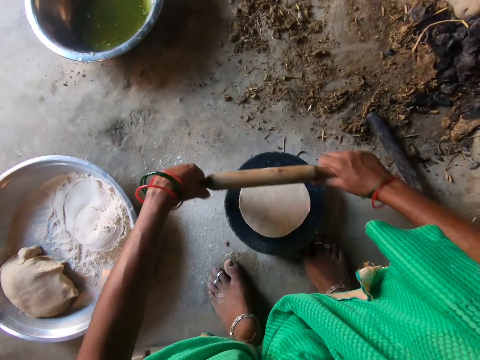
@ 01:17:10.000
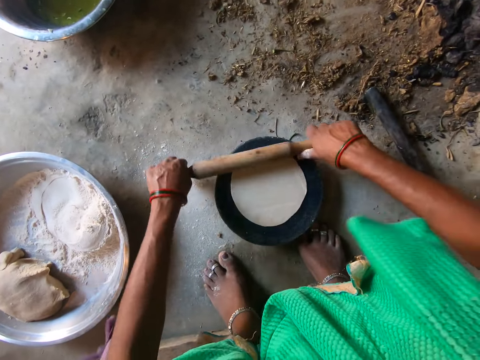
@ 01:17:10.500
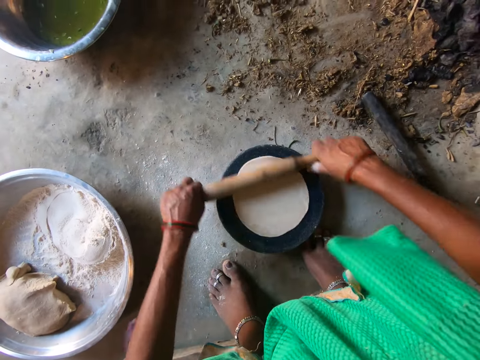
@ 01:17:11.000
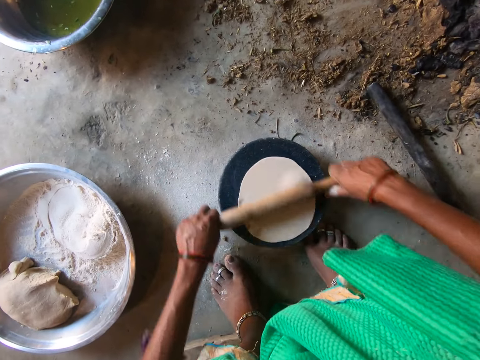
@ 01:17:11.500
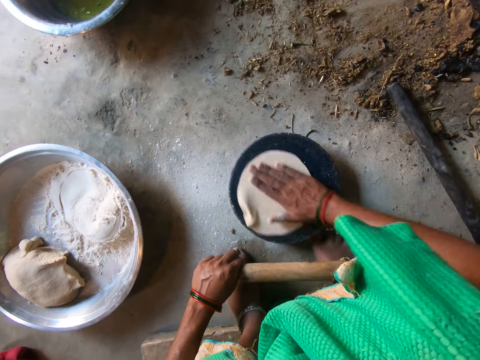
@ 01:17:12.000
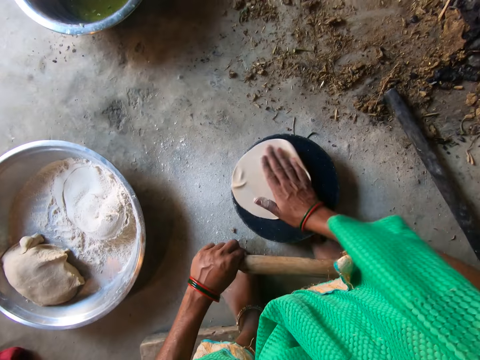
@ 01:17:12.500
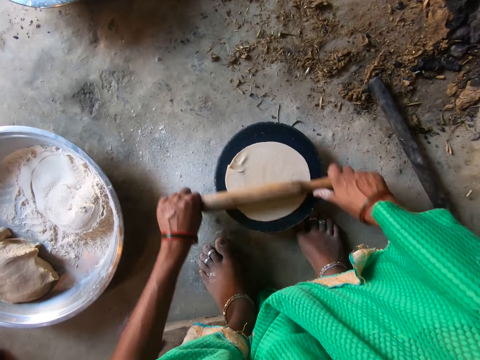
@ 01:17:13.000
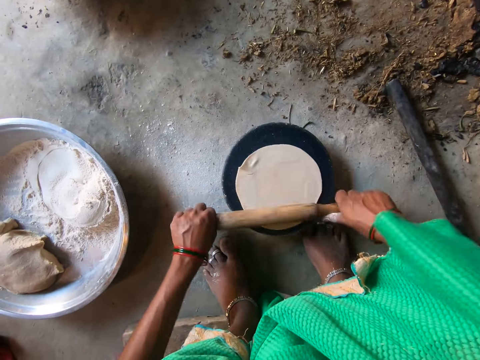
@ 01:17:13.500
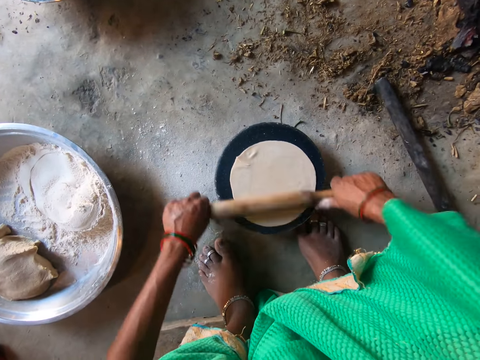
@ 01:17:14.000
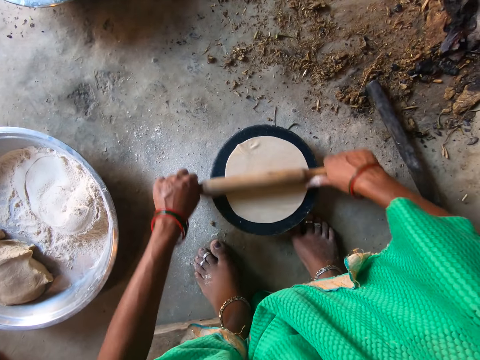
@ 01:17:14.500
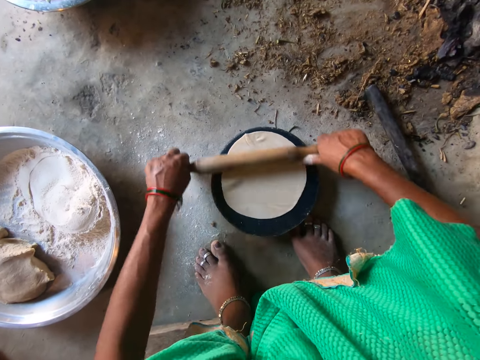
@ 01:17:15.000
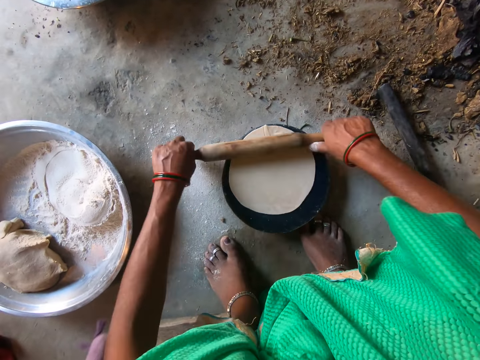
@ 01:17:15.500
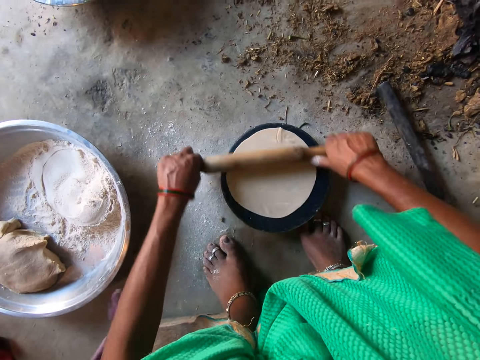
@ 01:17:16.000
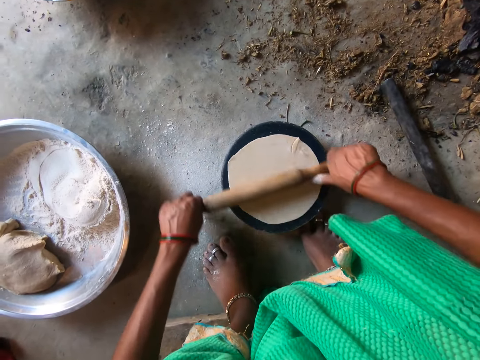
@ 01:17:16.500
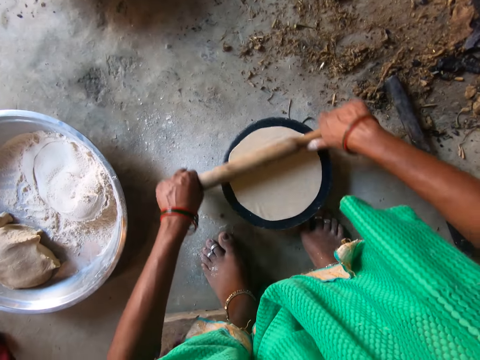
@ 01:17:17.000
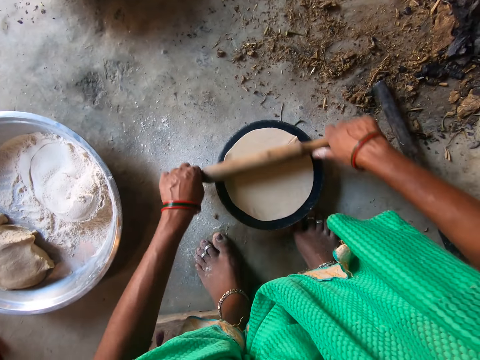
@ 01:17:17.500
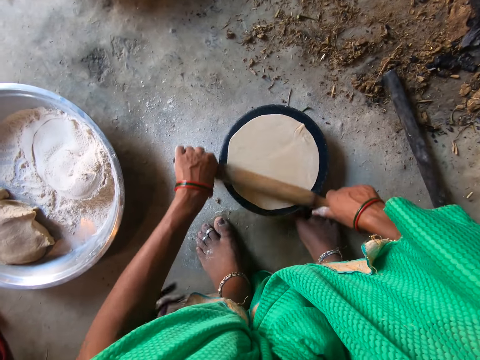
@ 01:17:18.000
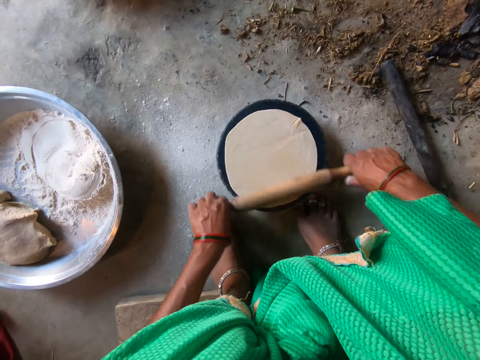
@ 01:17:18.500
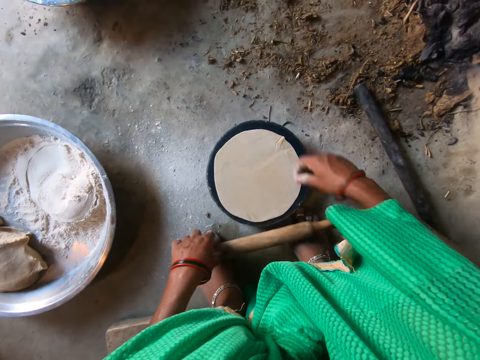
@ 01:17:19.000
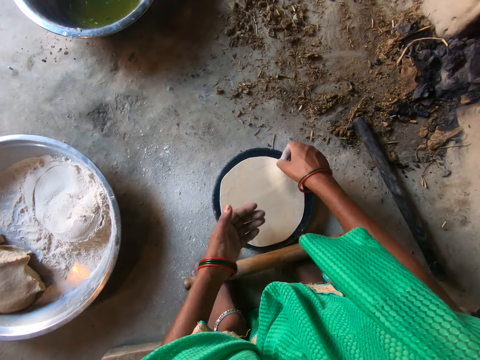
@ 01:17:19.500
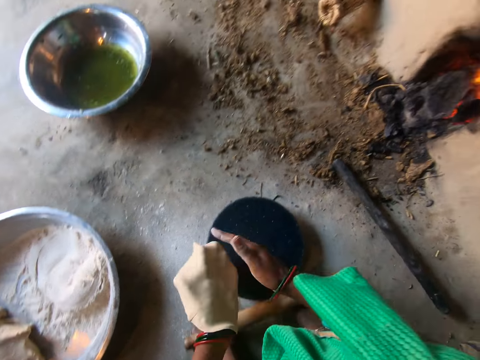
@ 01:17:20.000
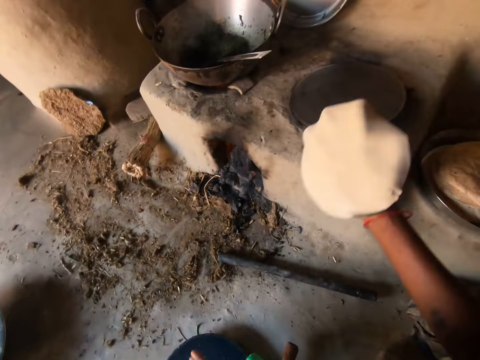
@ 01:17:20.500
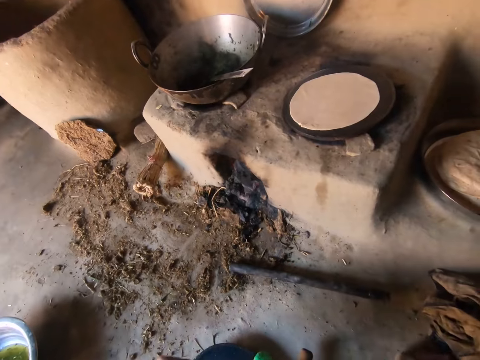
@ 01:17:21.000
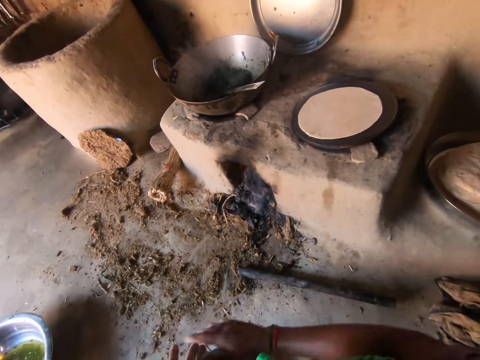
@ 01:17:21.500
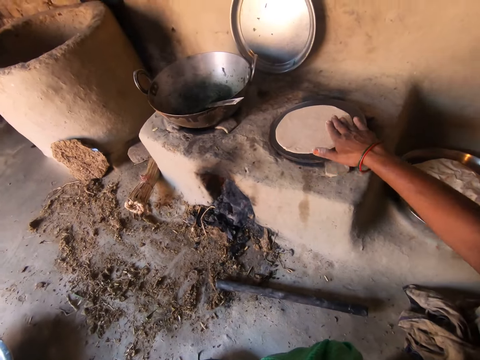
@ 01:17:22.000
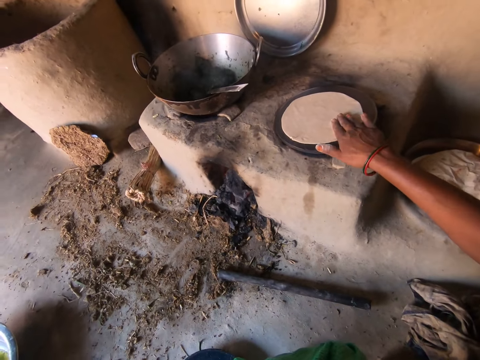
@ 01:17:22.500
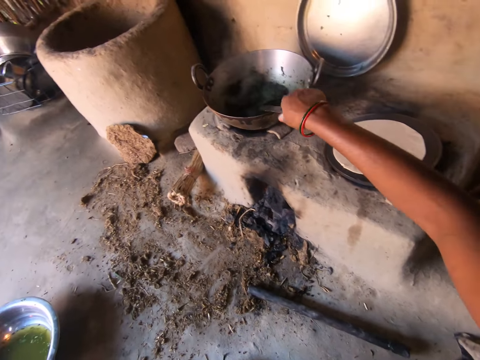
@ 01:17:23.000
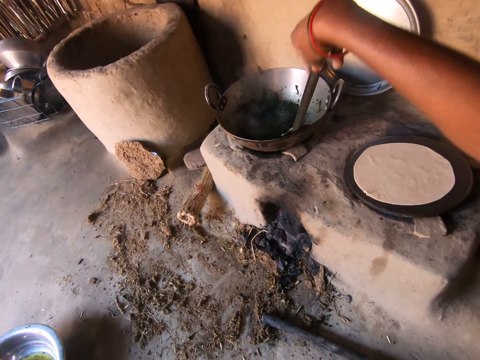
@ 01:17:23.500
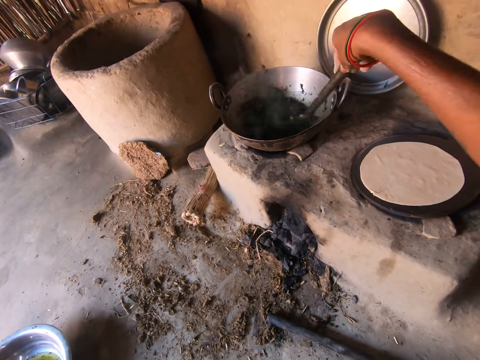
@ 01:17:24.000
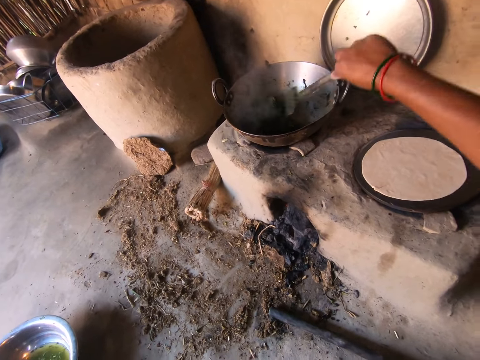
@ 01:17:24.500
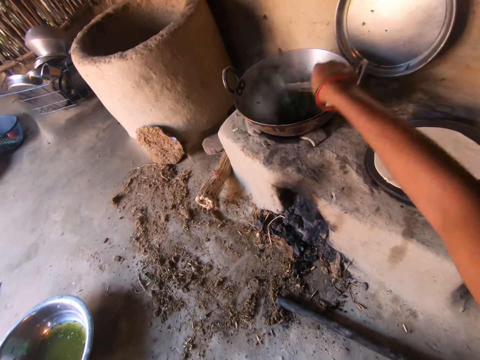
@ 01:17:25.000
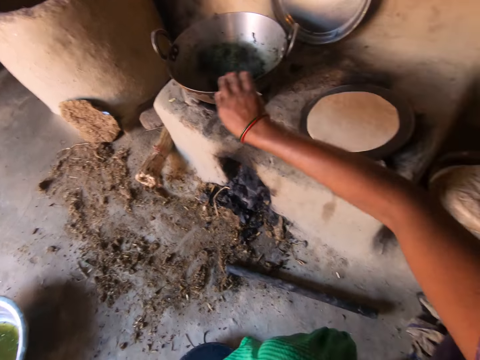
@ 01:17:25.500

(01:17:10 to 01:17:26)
The camera wearer flattens the dough on the board with the rolling pin in both hands. She moves the dough on the rolling board with her right hand. She moves the dough to the griddle with both hands. She stirs vegetables in the pan with the spoon in her right hand.

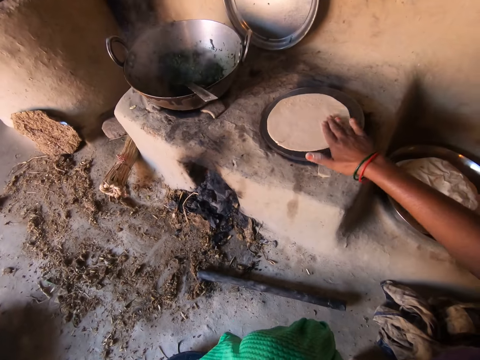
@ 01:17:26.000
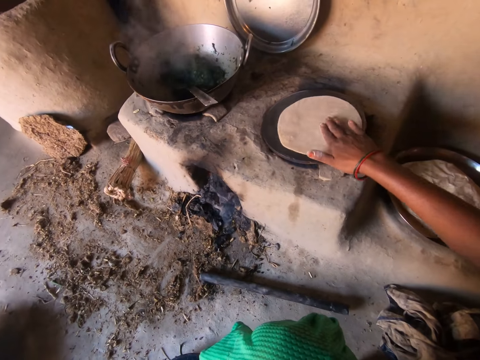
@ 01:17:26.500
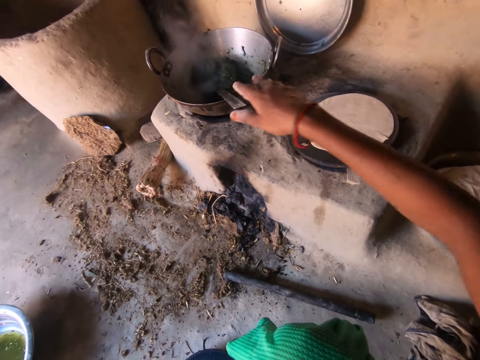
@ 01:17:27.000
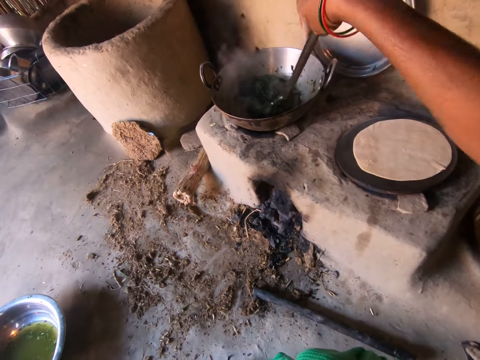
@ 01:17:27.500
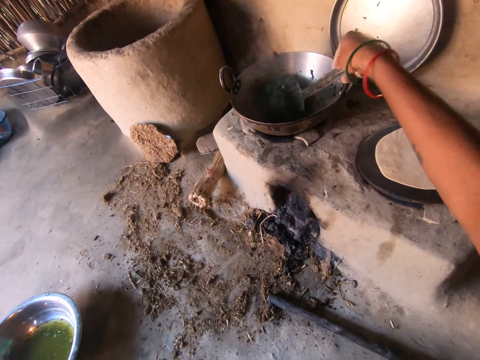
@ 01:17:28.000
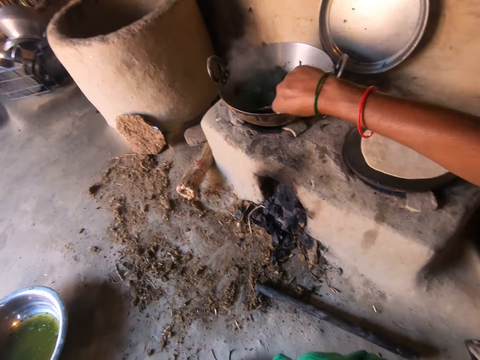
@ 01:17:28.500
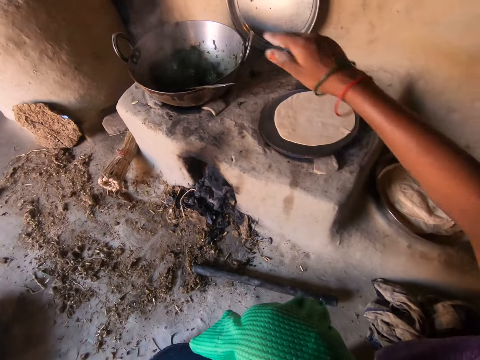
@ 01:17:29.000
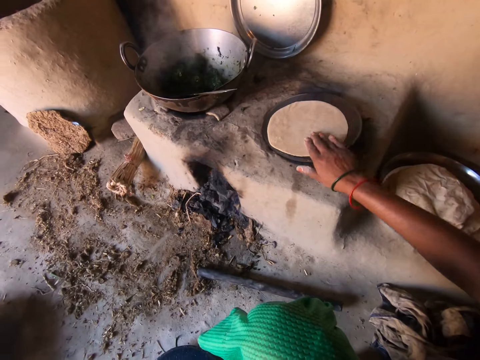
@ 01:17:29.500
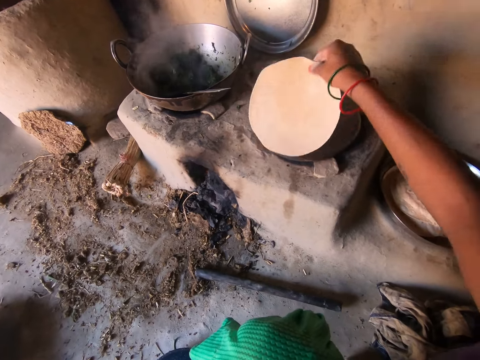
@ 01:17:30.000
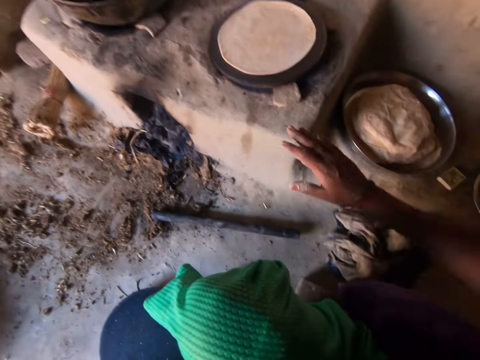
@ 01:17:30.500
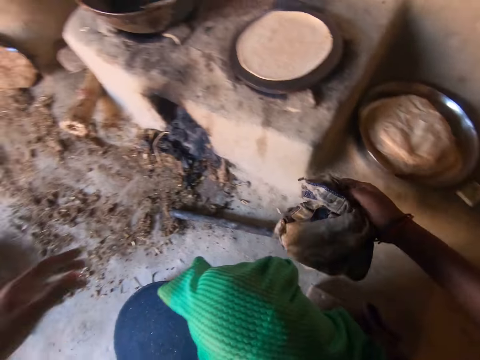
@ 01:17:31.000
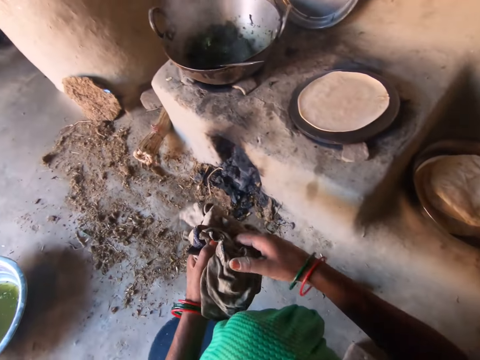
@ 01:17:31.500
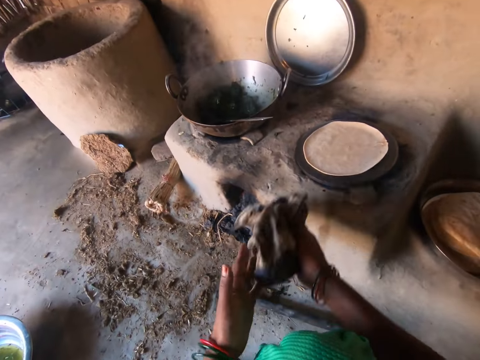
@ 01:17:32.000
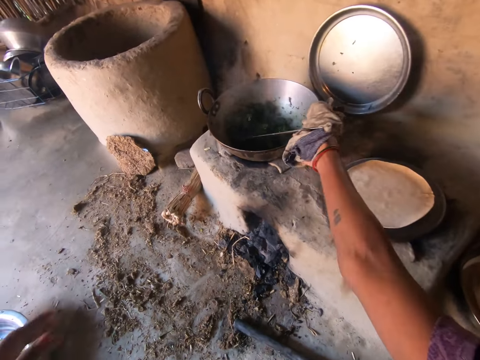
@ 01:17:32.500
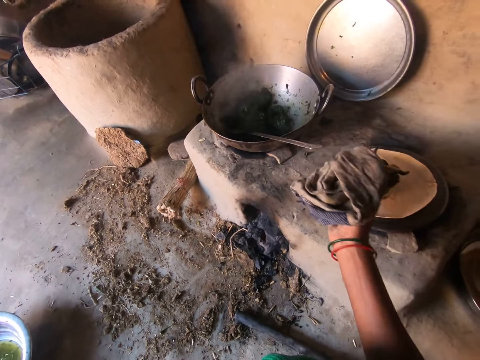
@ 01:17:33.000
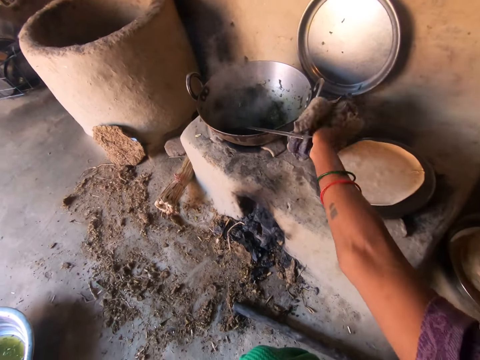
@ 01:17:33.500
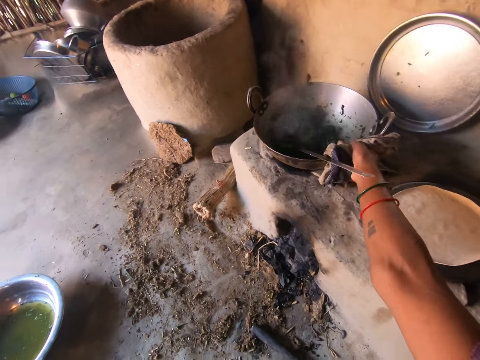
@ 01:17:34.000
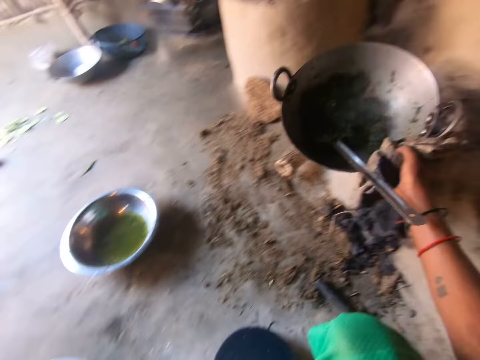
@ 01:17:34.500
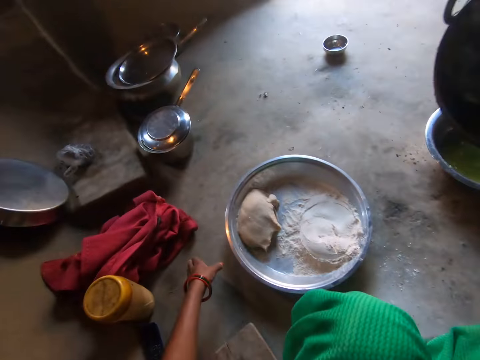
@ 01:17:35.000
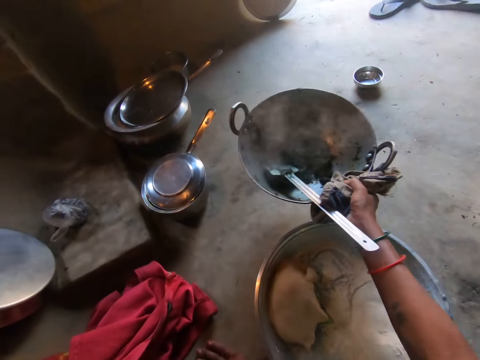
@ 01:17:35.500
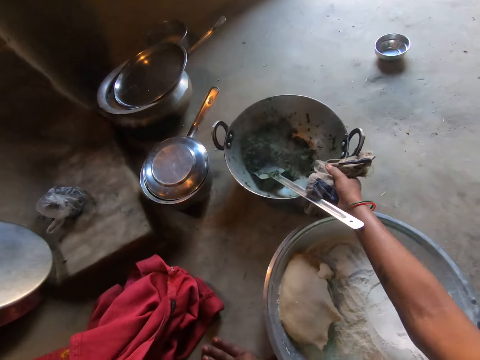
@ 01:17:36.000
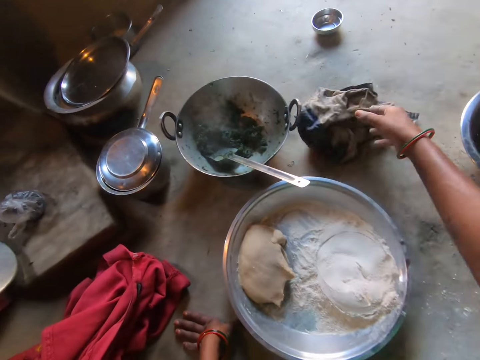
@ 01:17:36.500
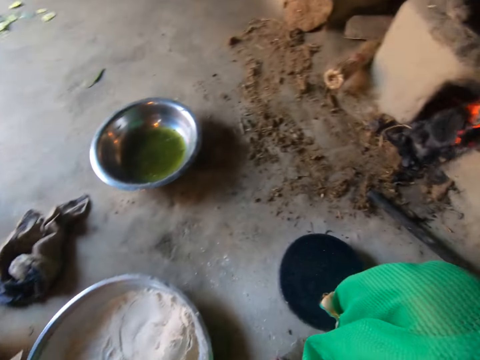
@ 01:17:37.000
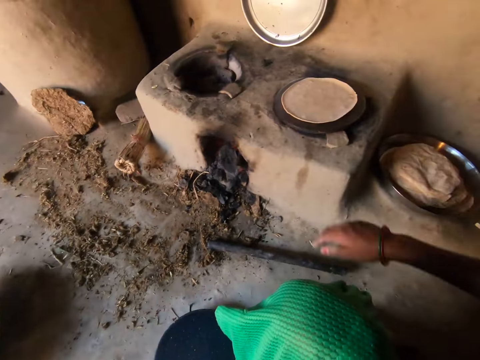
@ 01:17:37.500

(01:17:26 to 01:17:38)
The camera wearer adjusts the dough on the griddle with her right hand. She stirs vegetables in the pan with the spoon in her right hand. She flips the dough on the griddle with her right hand. She picks up a cloth from the ground with her right hand. She transfers the pan from the fireplace to the ground with the cloth in her right hand. She drops the cloth on the ground with her right hand.
